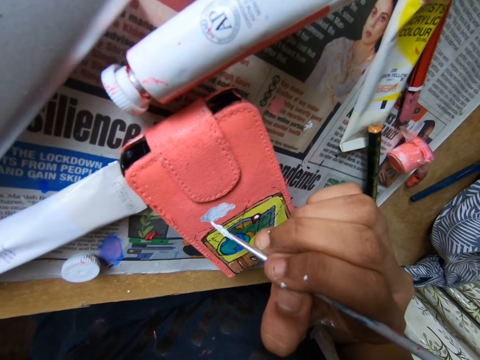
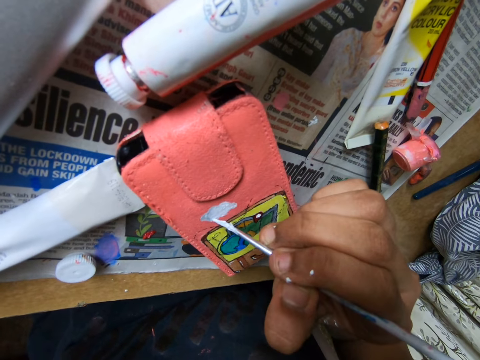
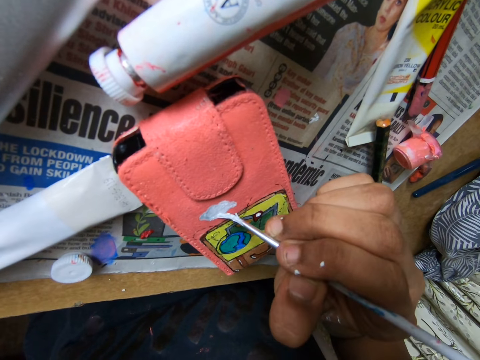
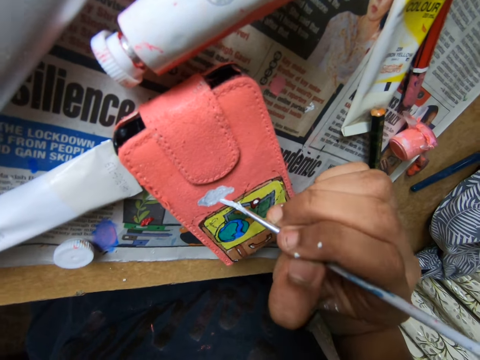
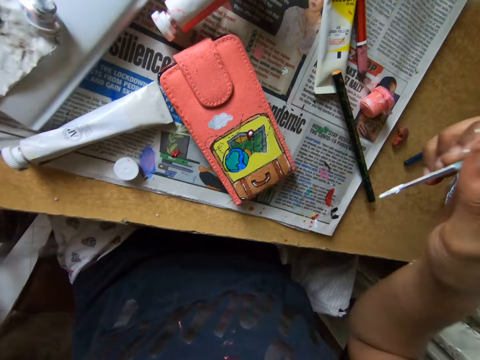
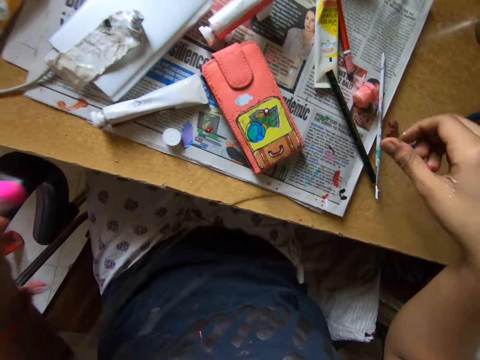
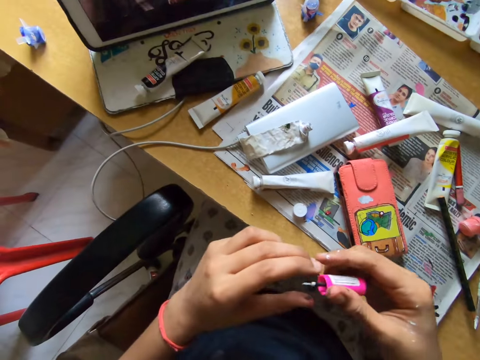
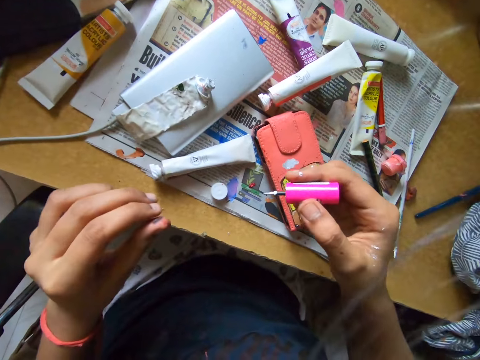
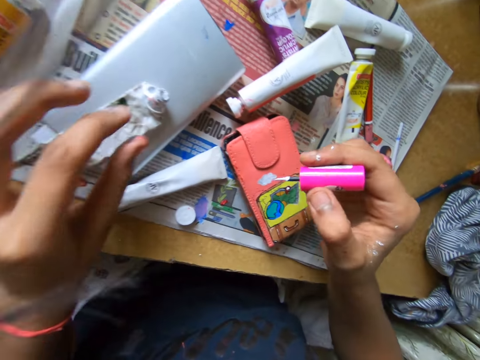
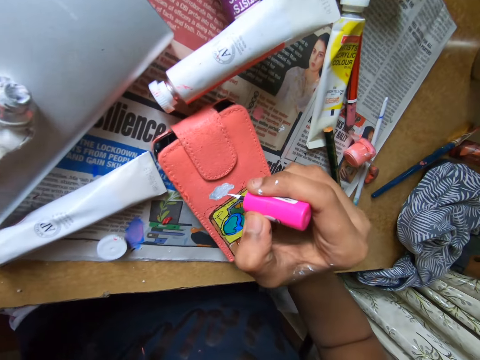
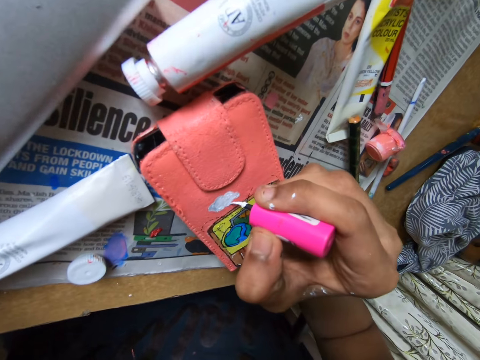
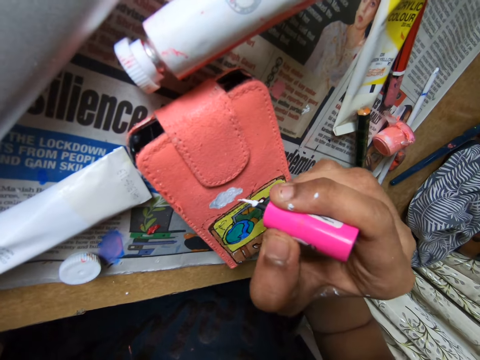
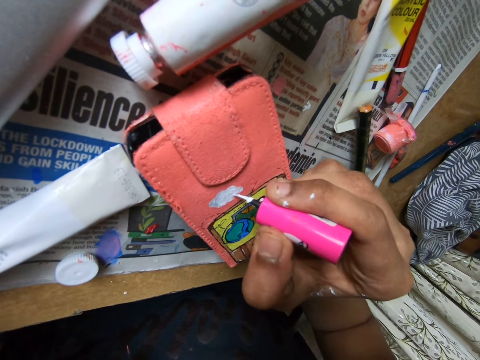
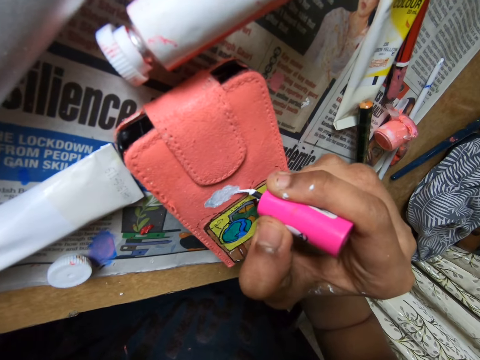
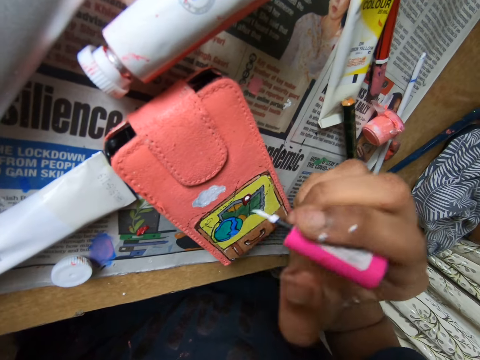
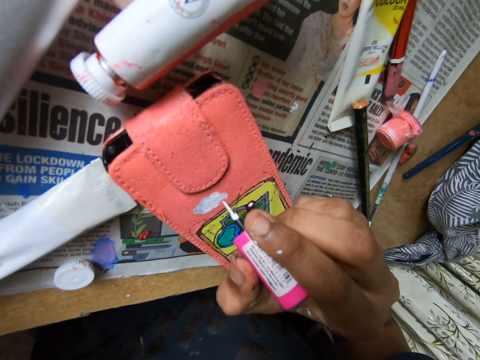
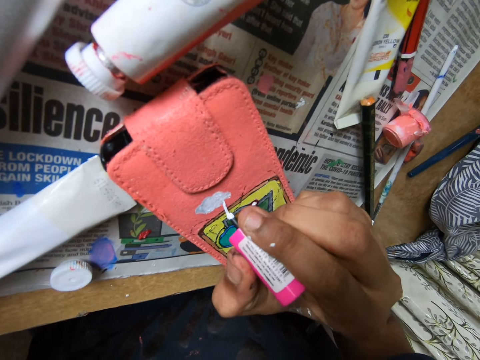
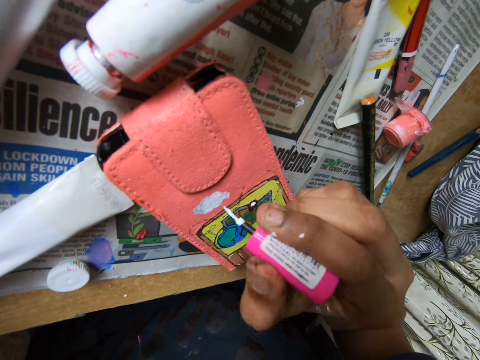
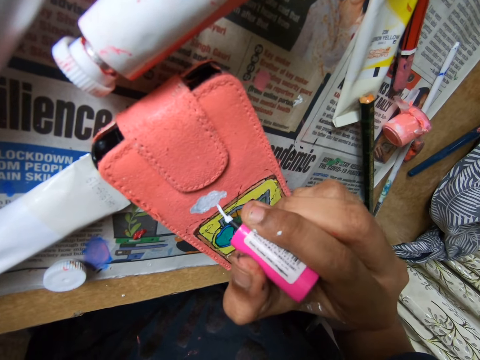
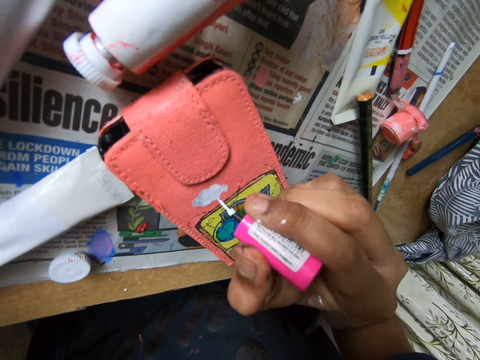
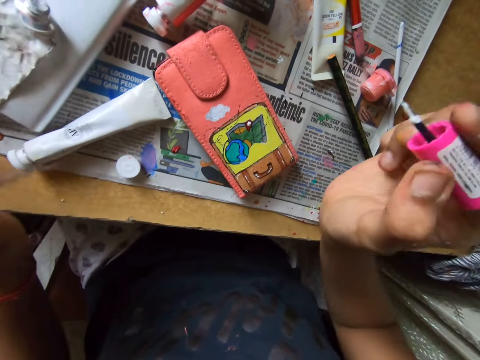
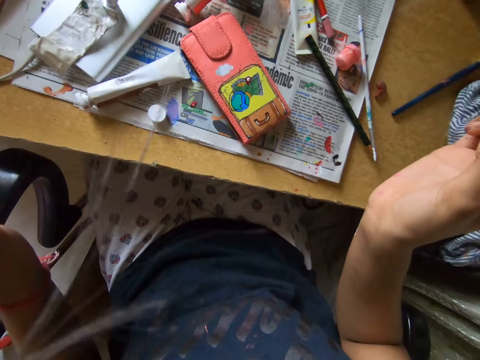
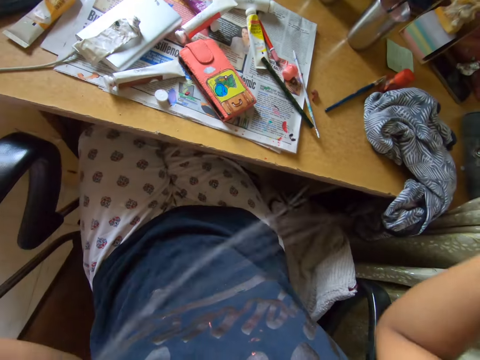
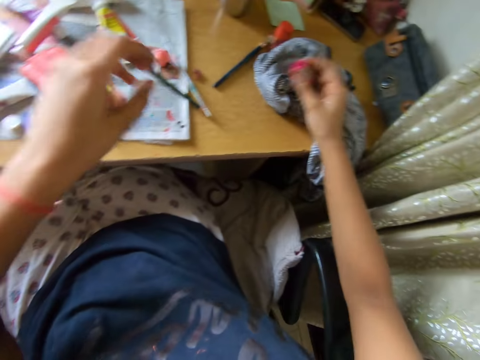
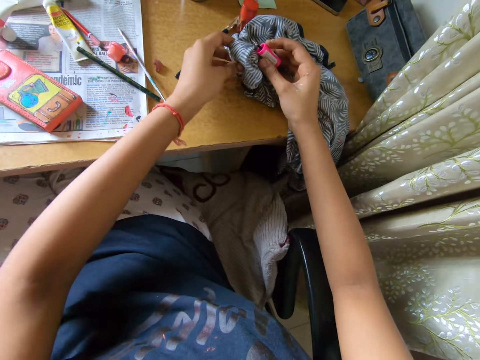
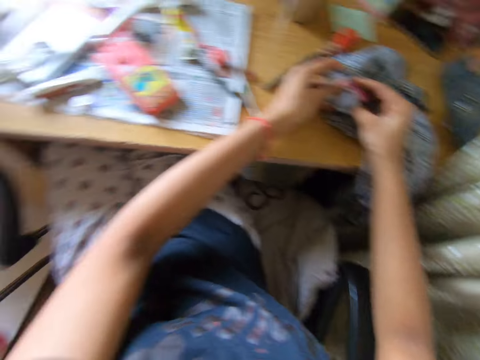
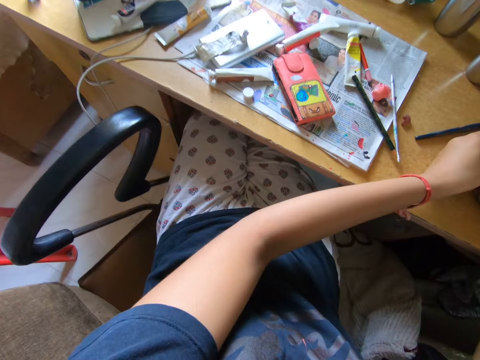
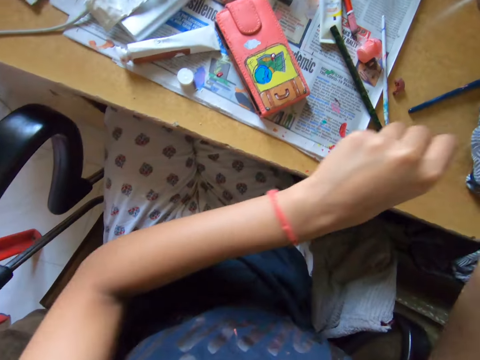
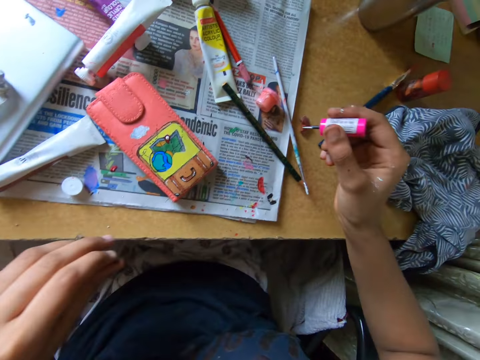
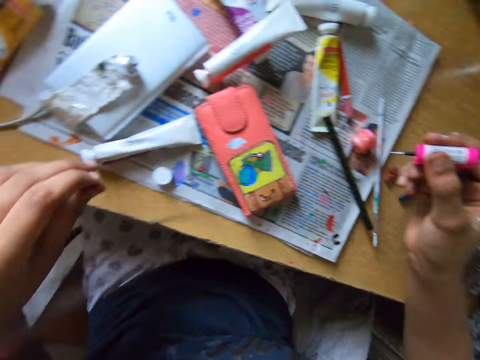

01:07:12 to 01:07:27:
The camera wearer puts the pencil brush on the table. She passes the brush from her left hand to her right hand. She paints the pouch on the table with the paint brush in her right hand. She cleans the paint brush with the cloth on the table. She looks around.

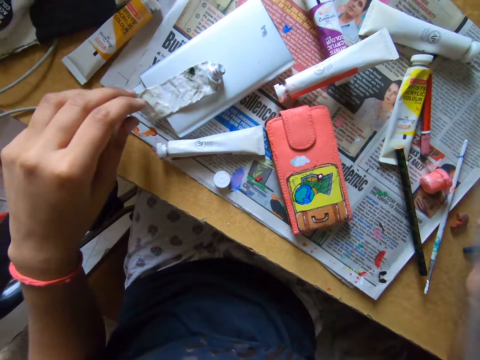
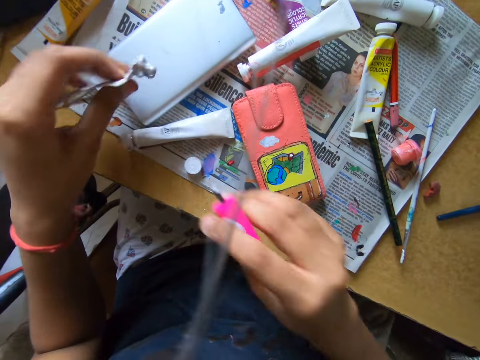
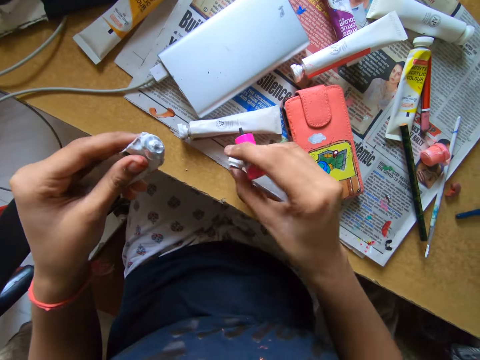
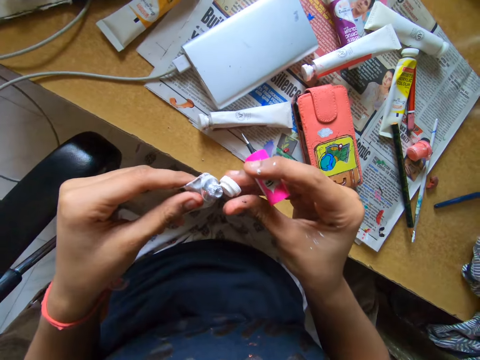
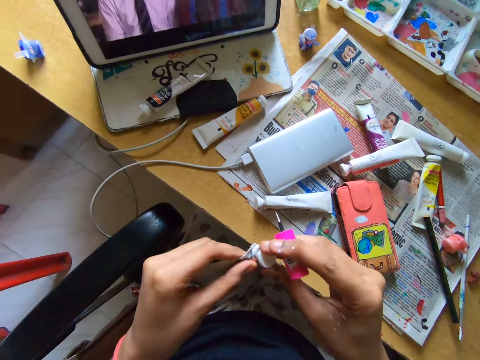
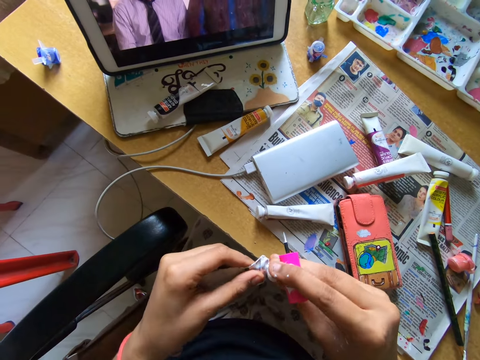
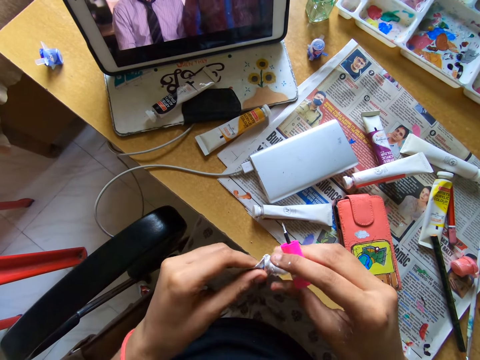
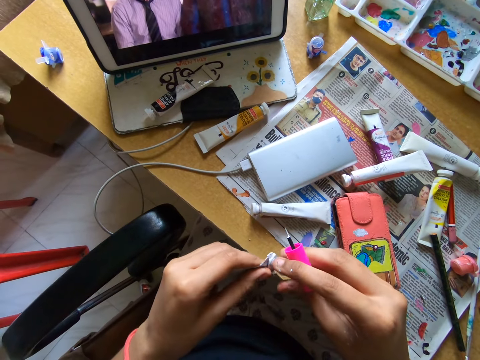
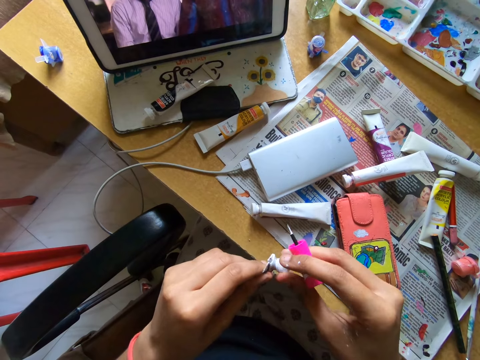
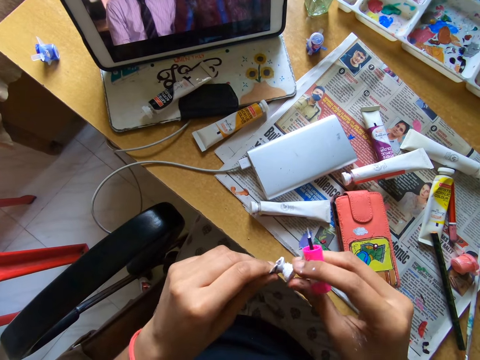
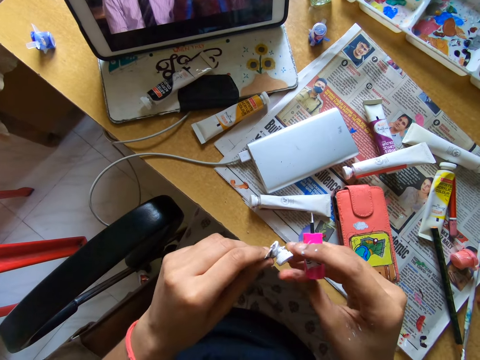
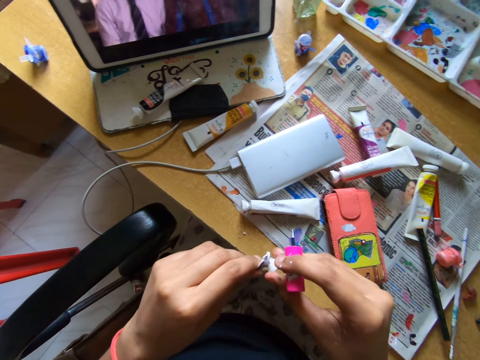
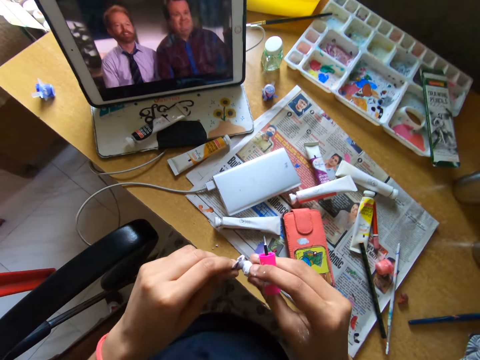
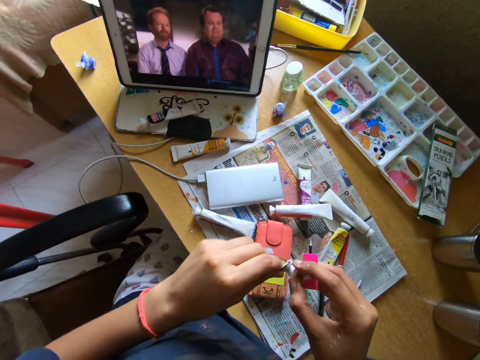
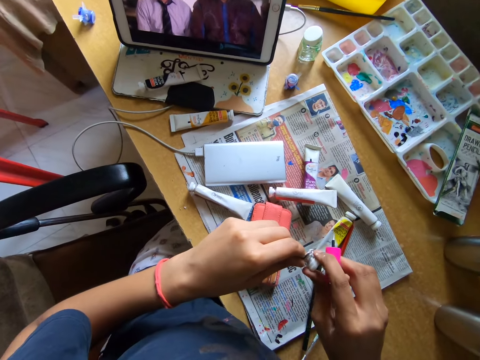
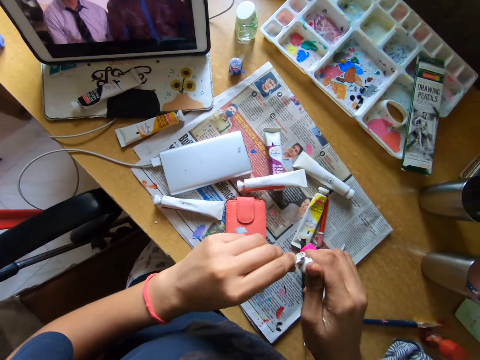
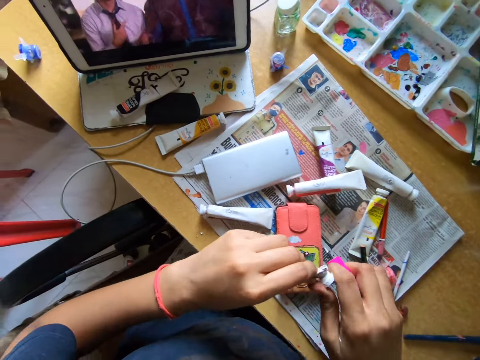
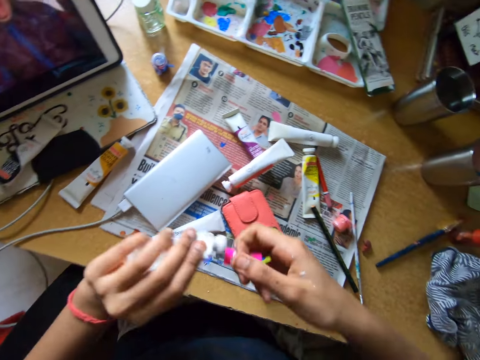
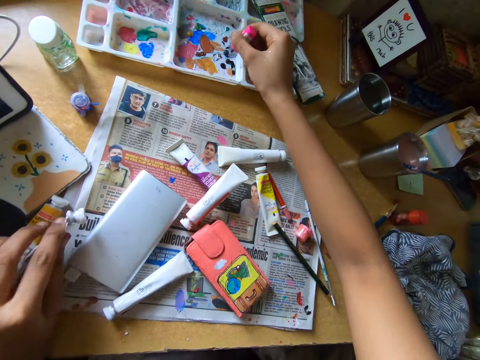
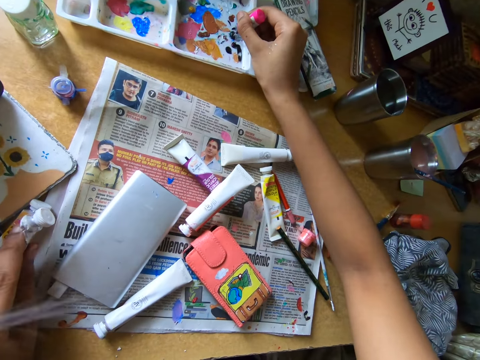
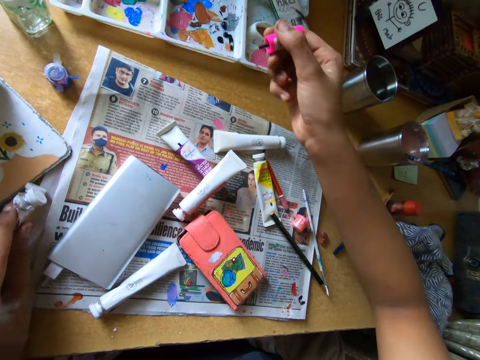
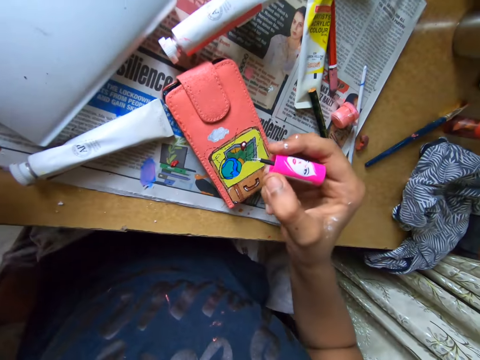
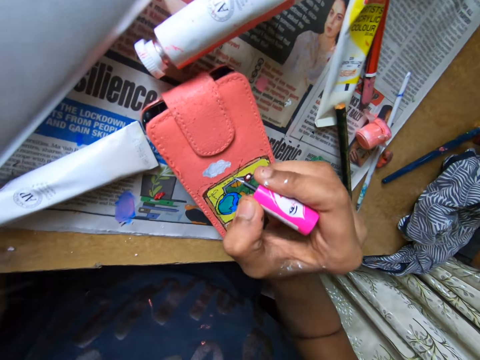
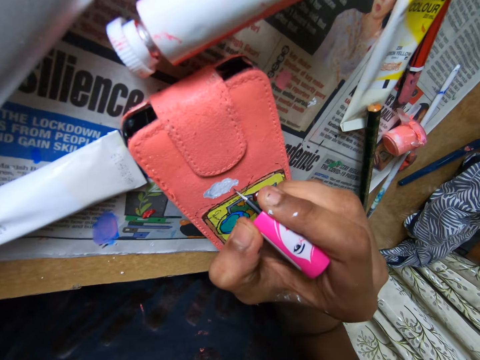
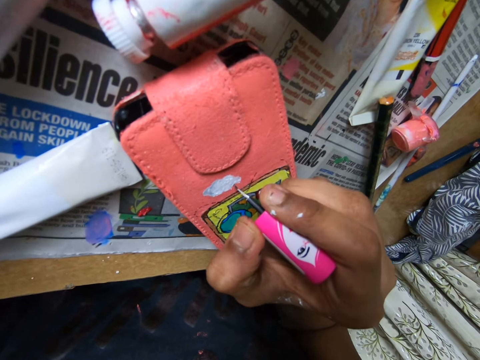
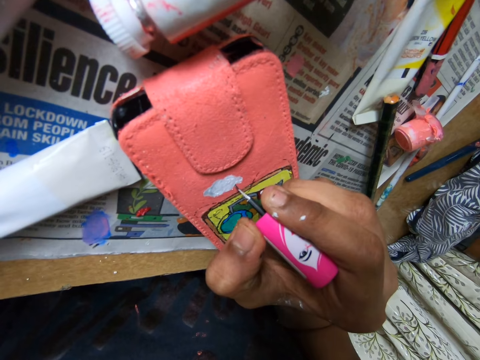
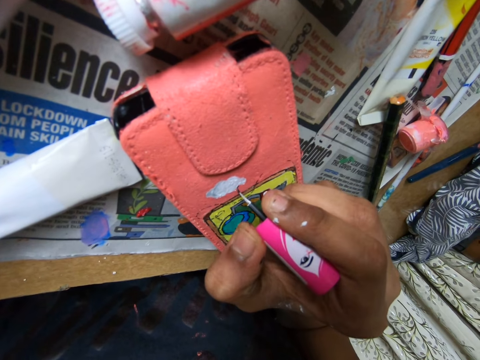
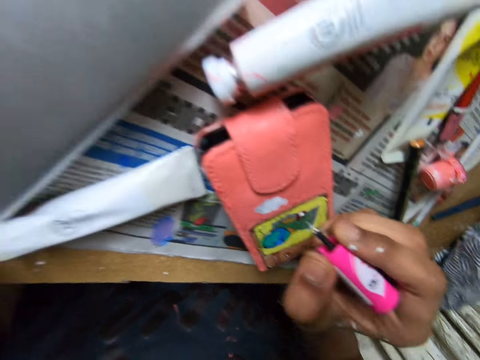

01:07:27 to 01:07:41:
The camera wearer picks up a tube from the table. She picks up the cover of the tube from the table. She closes the tube with the cover. She scoops paint from the pallet on the table with the paint brush. She rubs a paint marker on a paint tray. She paints the pouch on the table with the paint brush in her right hand.
